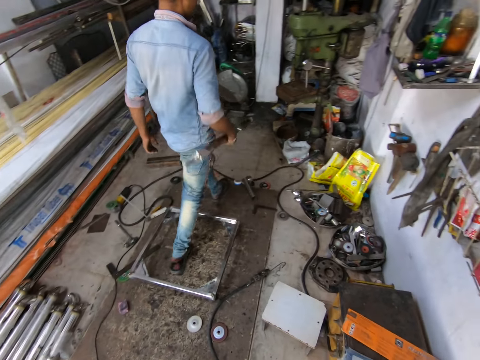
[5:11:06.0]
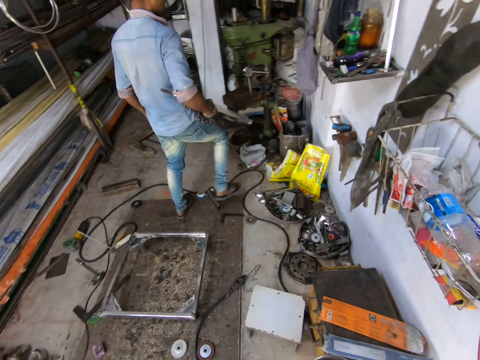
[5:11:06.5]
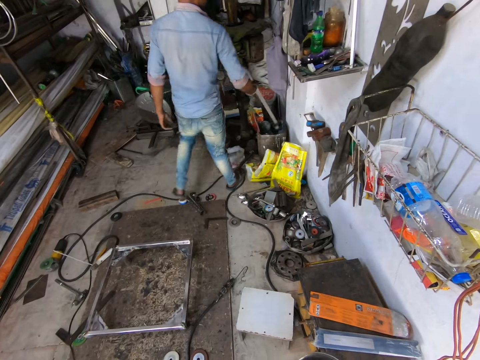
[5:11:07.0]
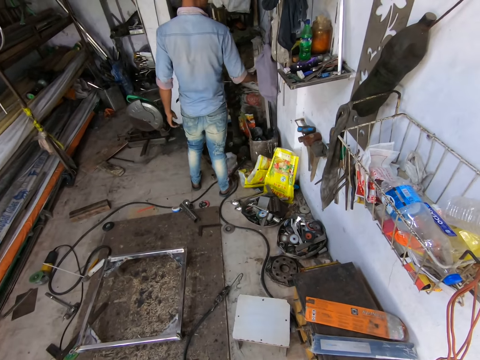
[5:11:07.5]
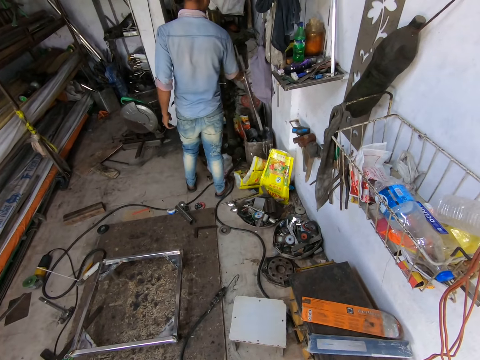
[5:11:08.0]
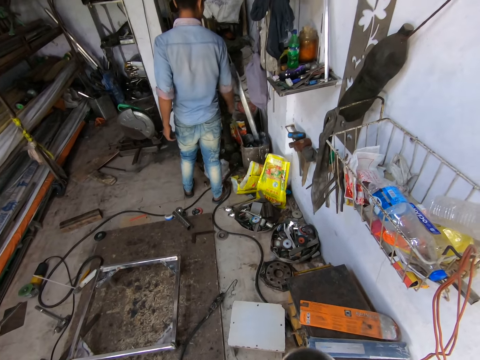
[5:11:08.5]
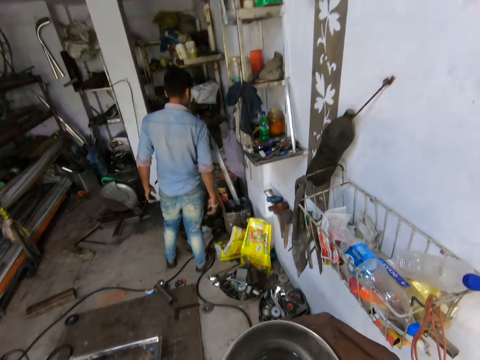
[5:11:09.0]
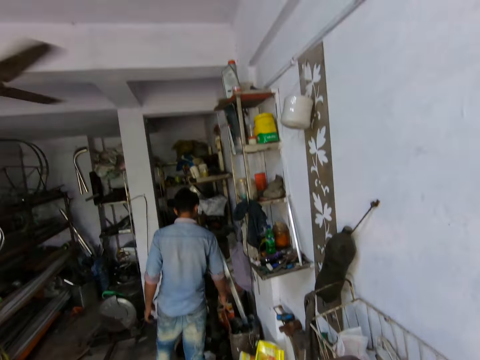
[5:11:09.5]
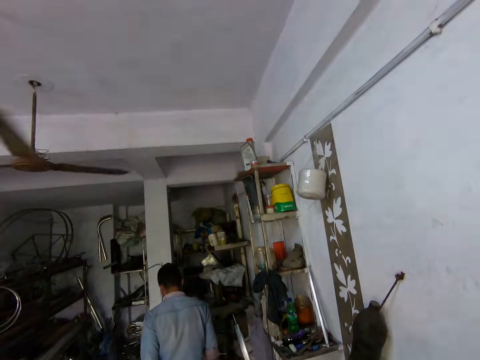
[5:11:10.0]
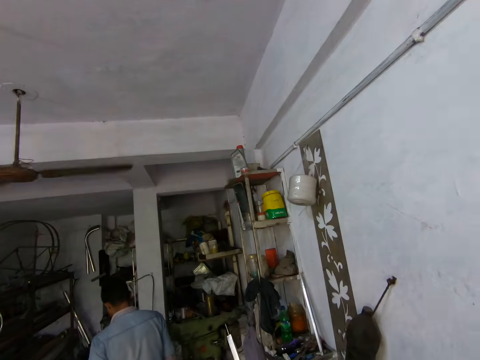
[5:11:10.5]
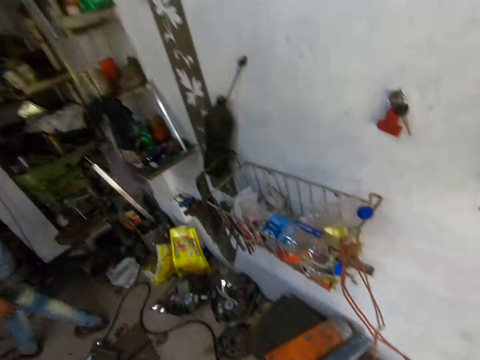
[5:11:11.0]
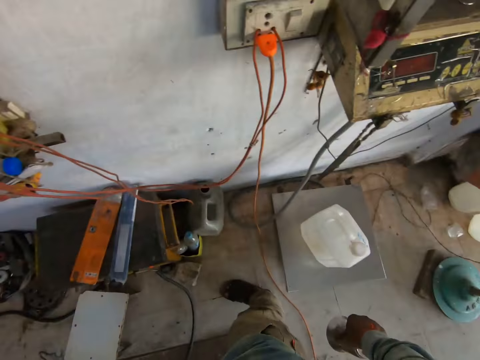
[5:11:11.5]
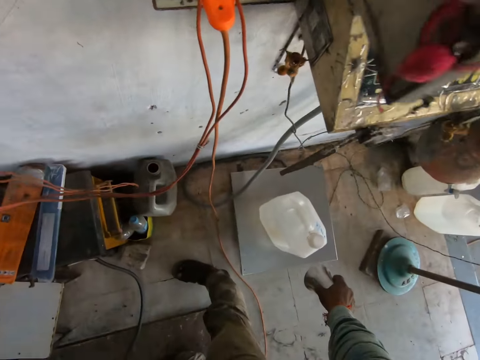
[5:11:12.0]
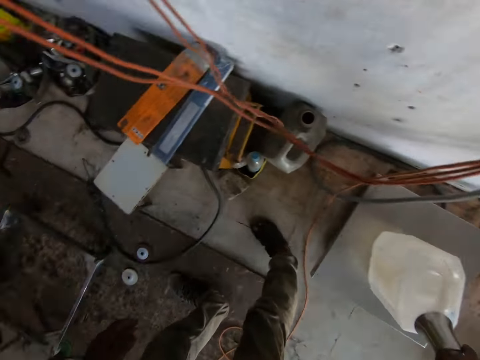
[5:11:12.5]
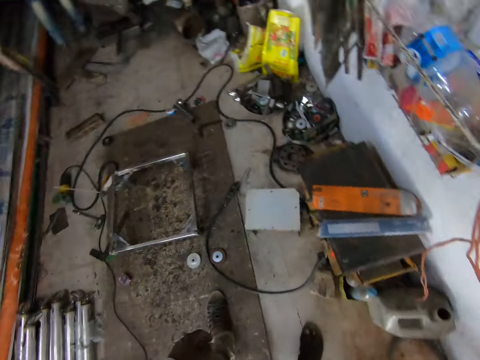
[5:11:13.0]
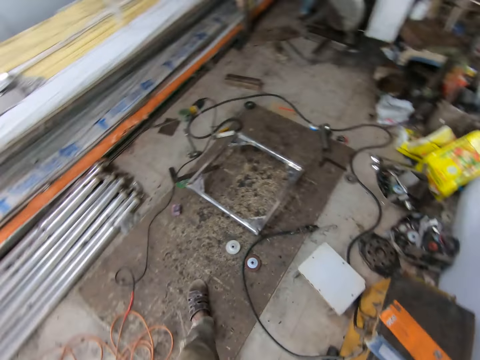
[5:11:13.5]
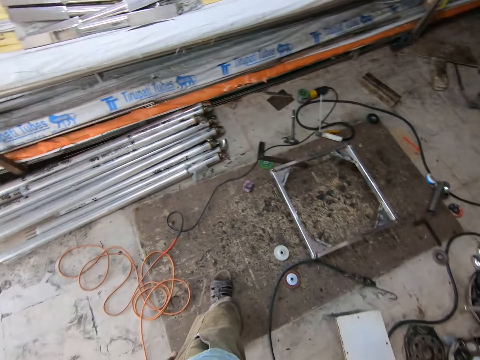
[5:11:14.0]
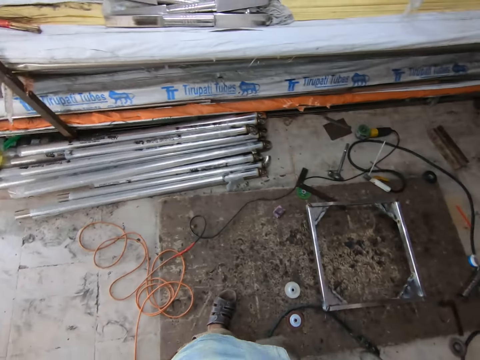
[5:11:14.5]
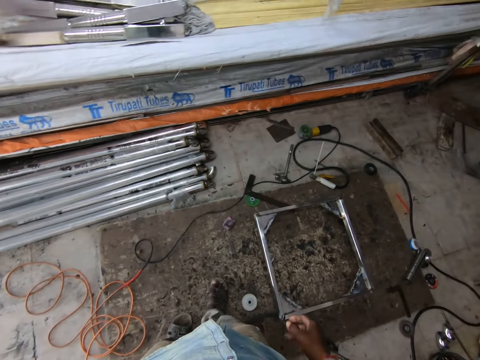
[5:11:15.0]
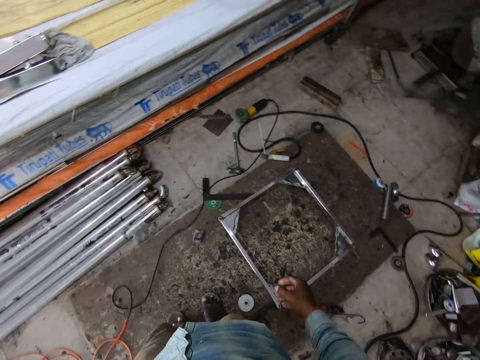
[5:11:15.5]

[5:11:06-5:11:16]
The man puts the metal into the bucket with his right hand. The camera wearer looks around. He puts the cup on the jerry can with his right hand. He looks around.

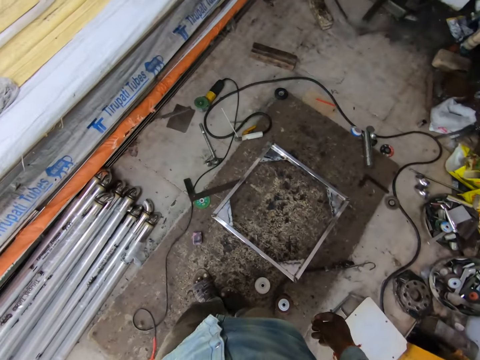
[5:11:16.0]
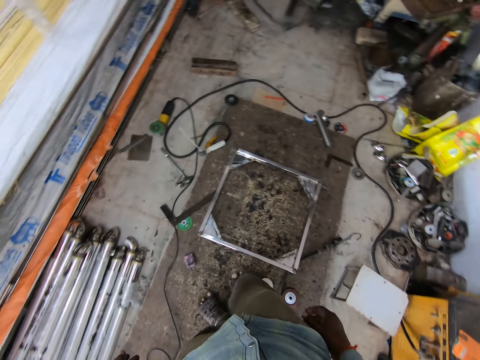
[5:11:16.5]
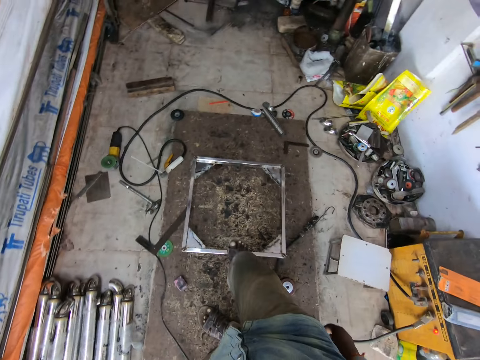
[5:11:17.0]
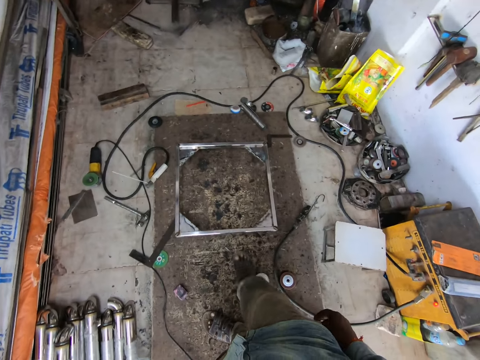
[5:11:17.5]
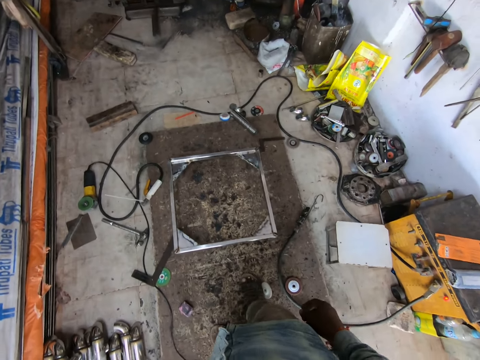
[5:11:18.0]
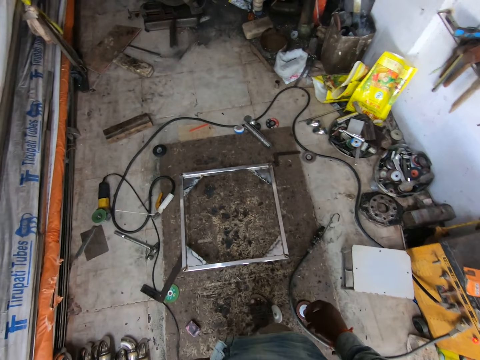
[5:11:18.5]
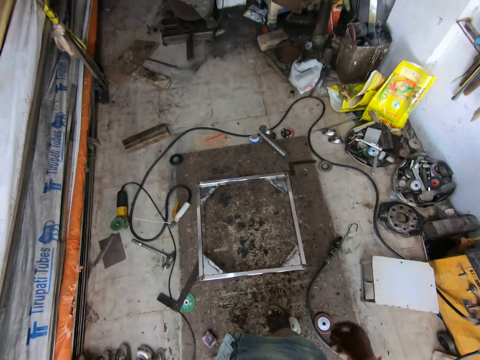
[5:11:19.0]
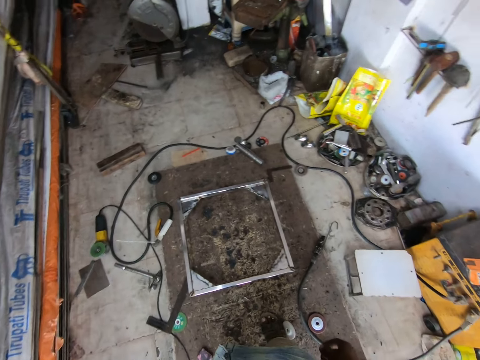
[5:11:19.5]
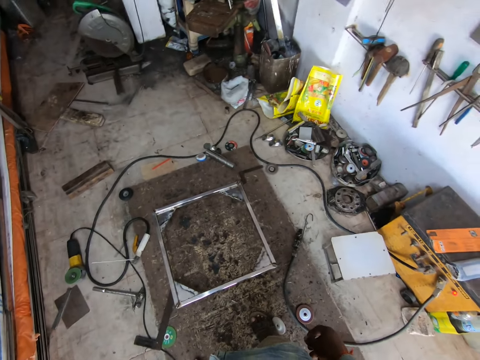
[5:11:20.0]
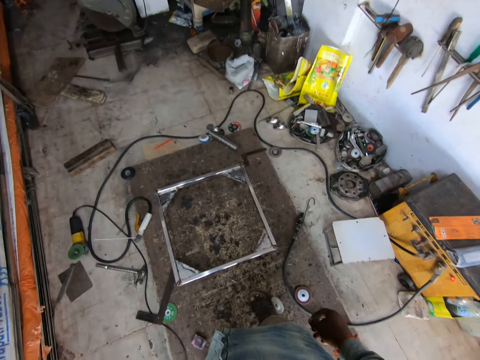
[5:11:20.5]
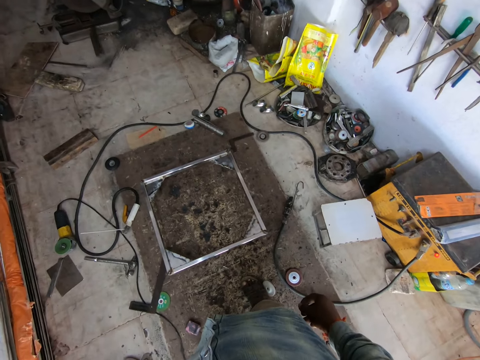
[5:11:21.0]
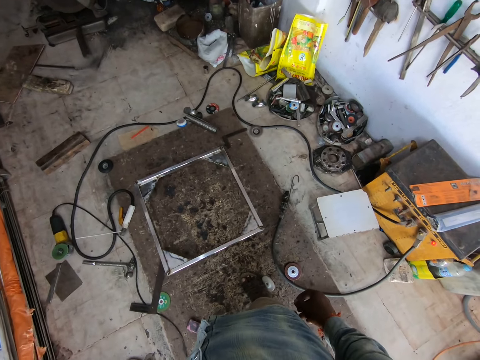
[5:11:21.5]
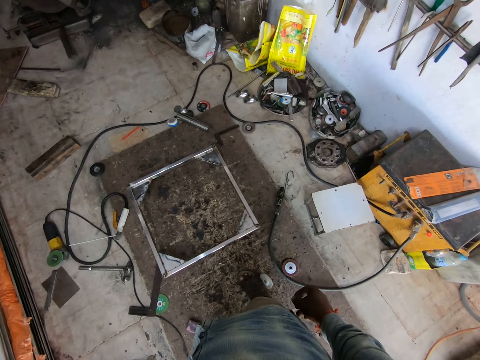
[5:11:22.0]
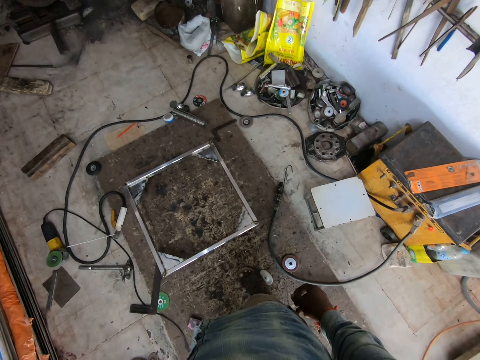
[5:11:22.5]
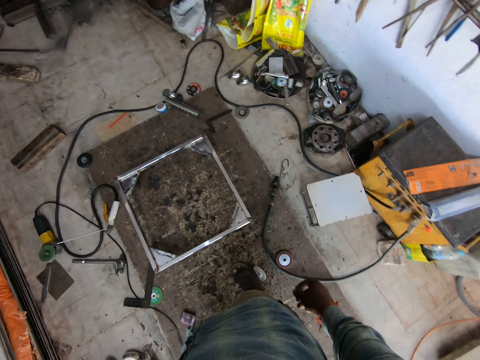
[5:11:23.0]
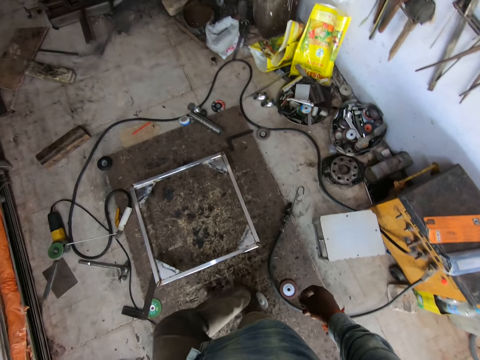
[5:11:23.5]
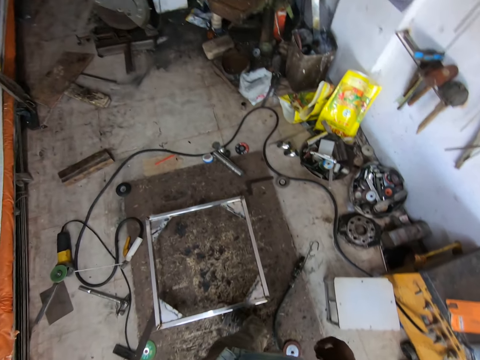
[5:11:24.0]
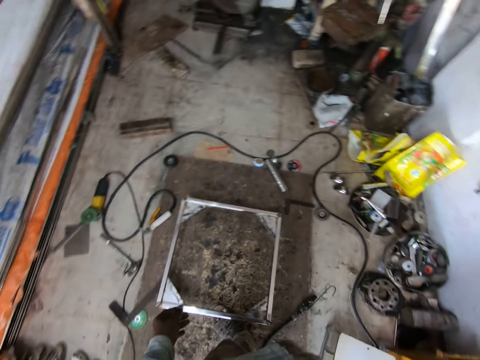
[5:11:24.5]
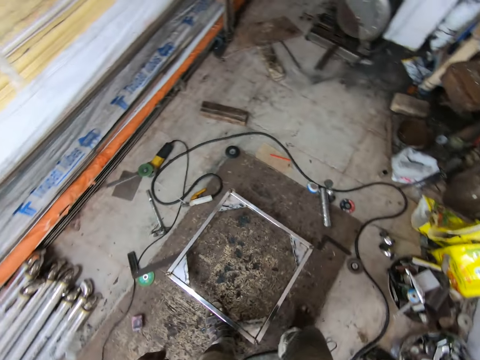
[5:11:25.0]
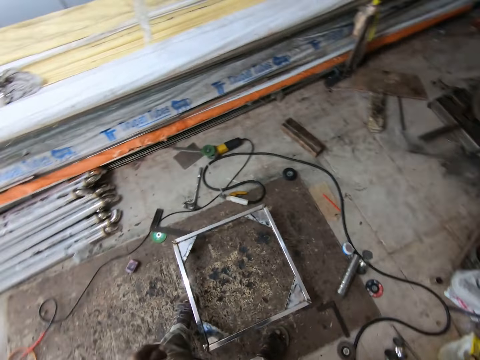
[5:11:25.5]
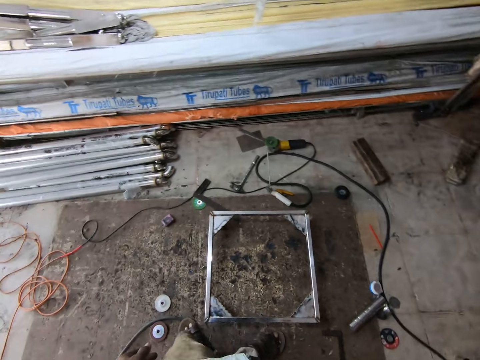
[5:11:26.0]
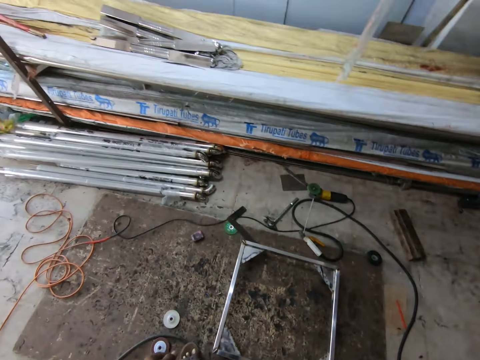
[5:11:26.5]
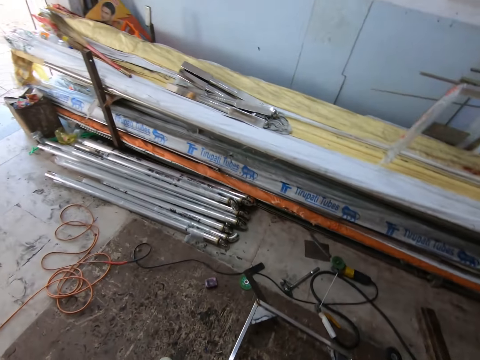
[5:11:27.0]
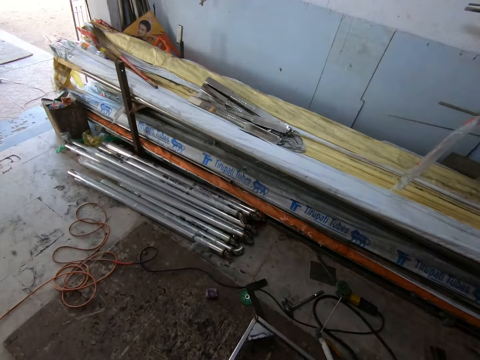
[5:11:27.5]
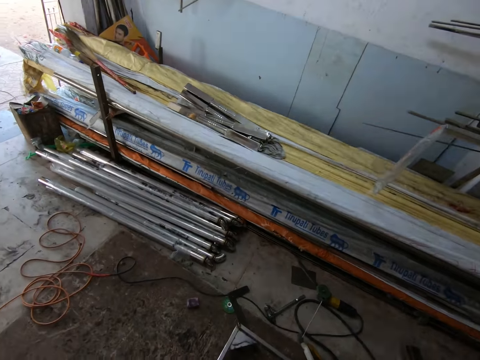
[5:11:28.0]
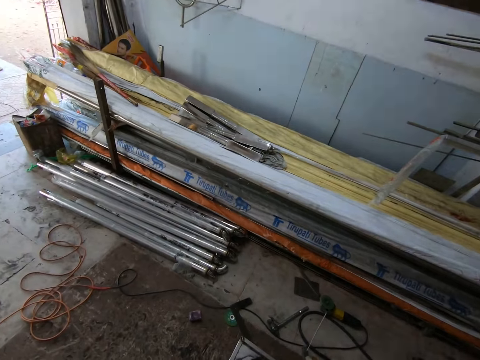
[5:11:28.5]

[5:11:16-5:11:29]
The camera wearer pushes the metal stand on the floor with his right foot. He looks around. He touches the metal stand with his left foot.

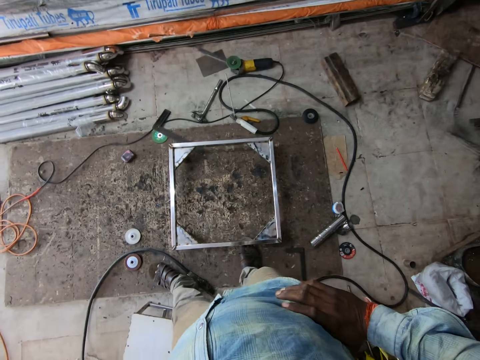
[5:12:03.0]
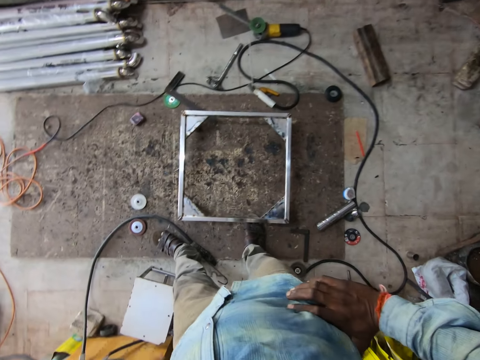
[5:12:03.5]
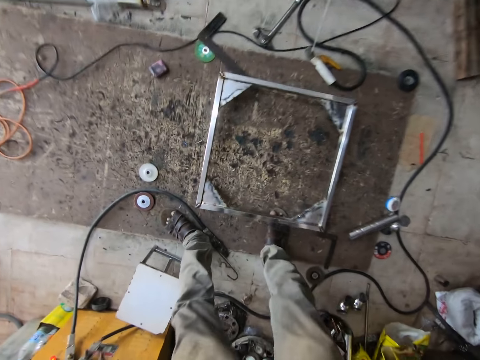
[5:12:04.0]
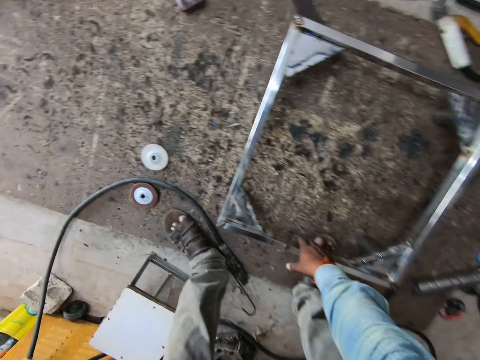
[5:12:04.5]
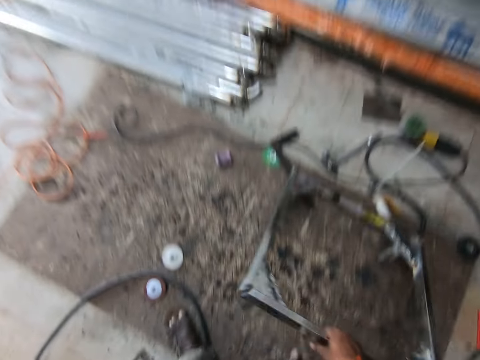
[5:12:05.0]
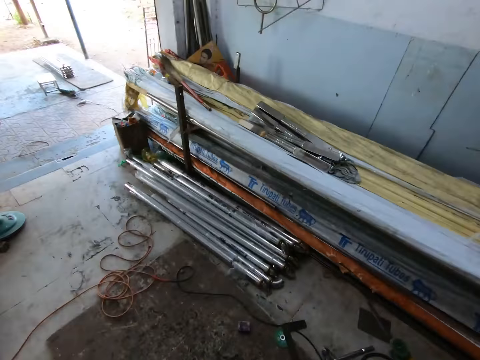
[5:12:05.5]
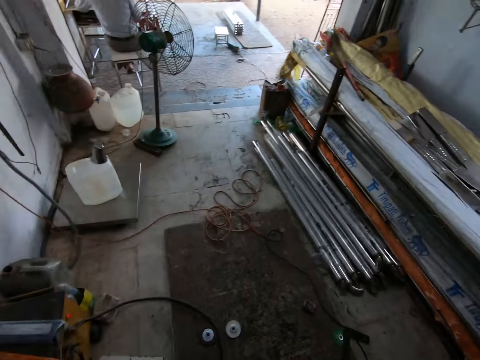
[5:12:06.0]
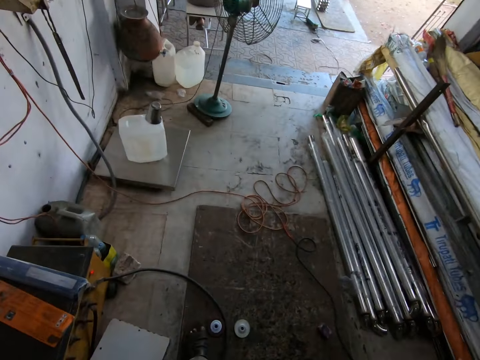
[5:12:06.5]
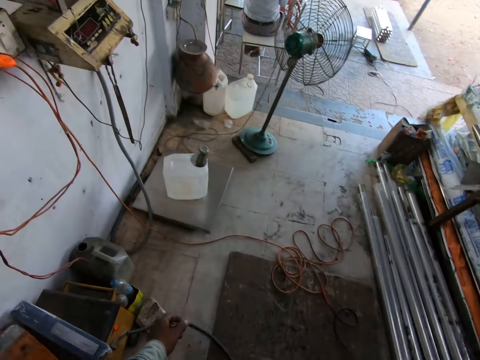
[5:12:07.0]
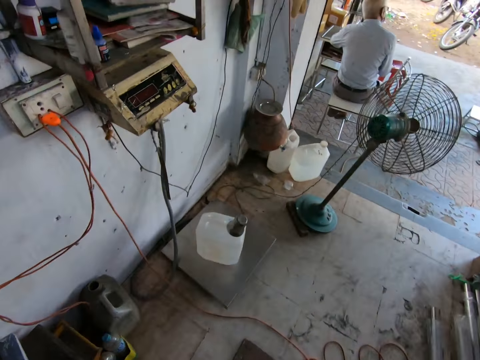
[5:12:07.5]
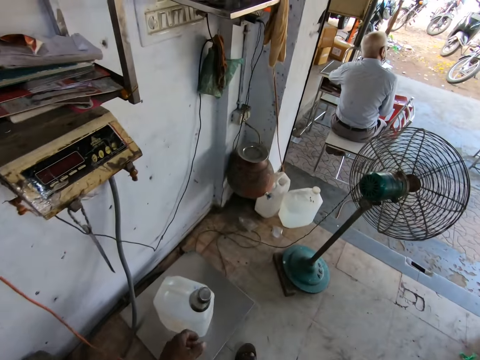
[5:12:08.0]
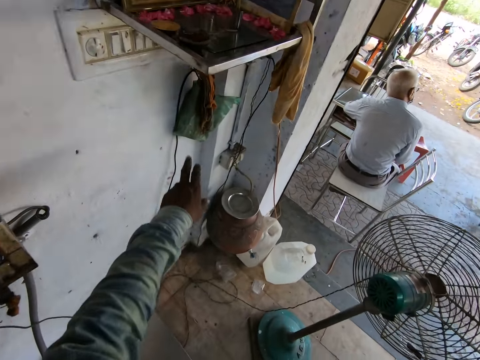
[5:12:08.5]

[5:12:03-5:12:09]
The camera wearer picks up the metal stand from the floor with his right hand. He looks around.
